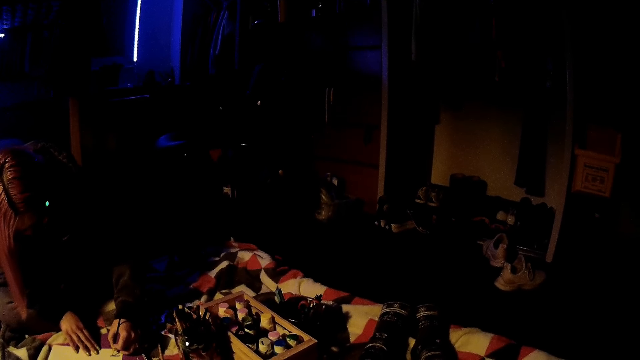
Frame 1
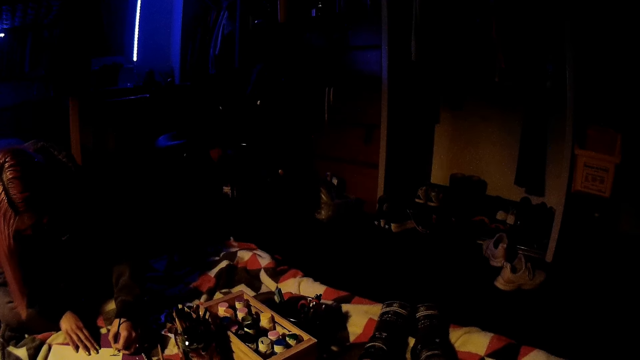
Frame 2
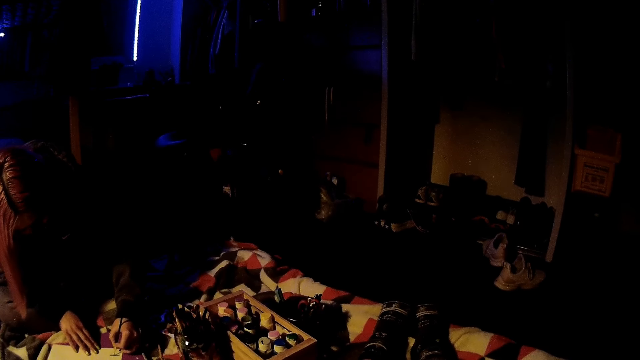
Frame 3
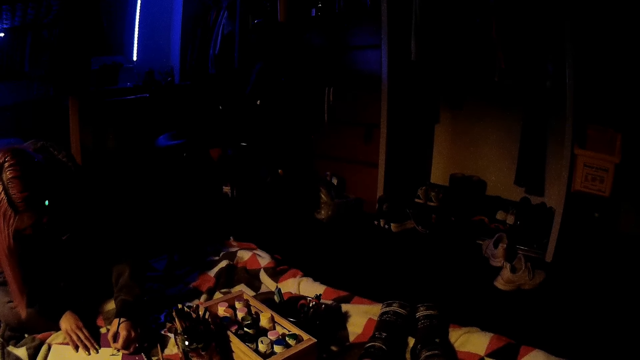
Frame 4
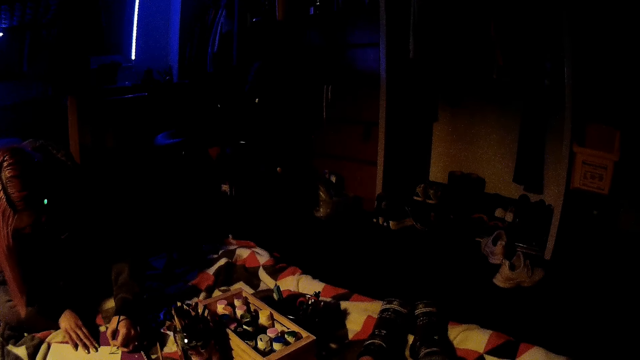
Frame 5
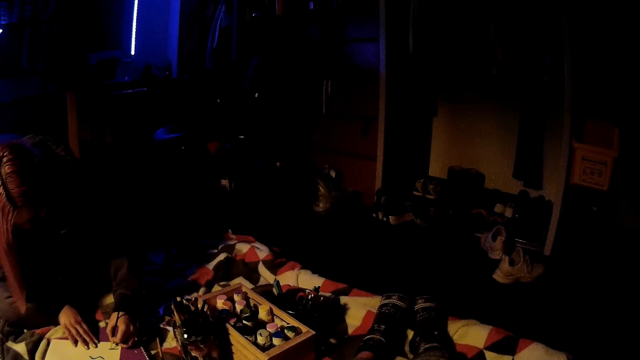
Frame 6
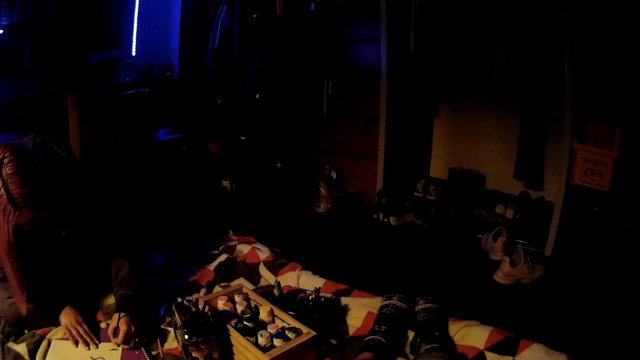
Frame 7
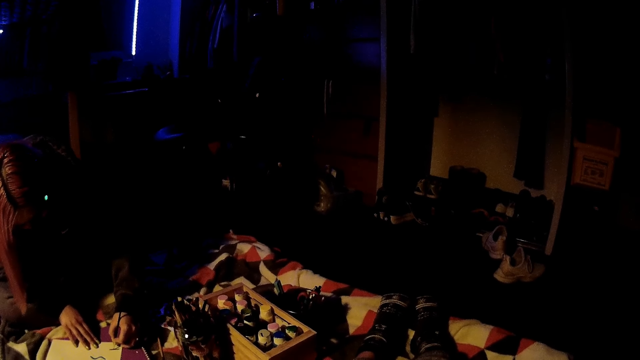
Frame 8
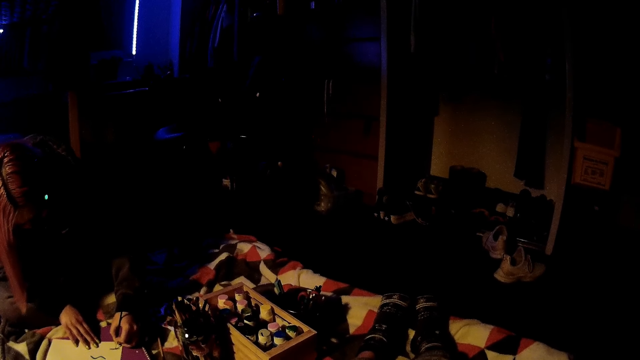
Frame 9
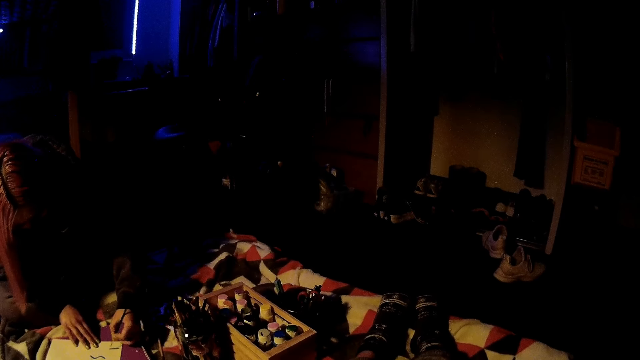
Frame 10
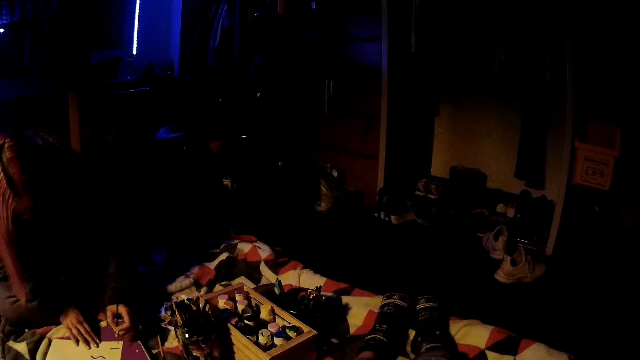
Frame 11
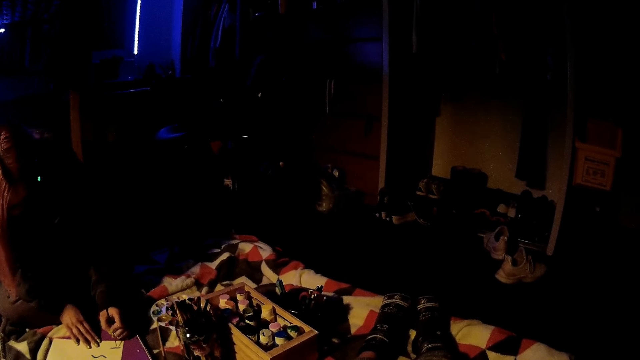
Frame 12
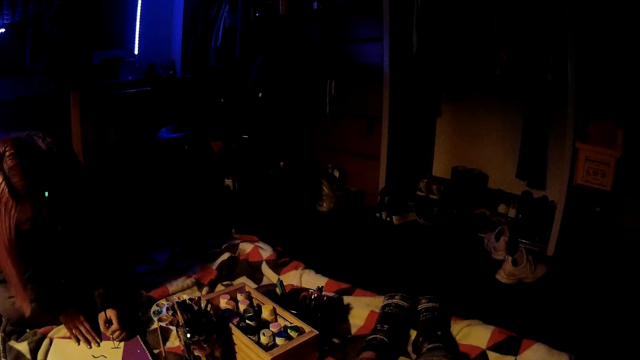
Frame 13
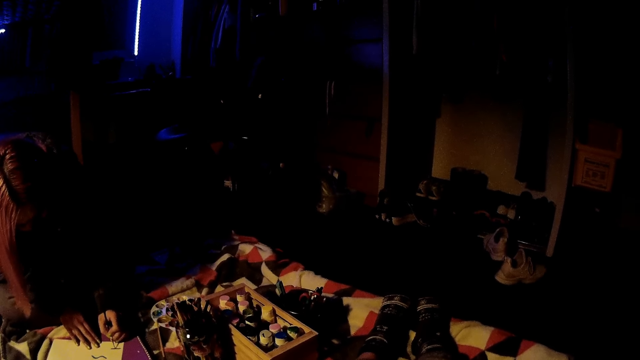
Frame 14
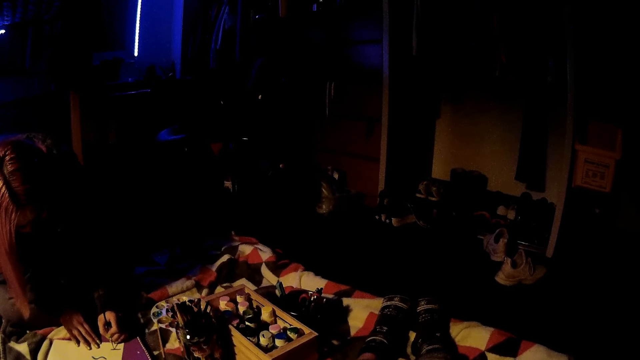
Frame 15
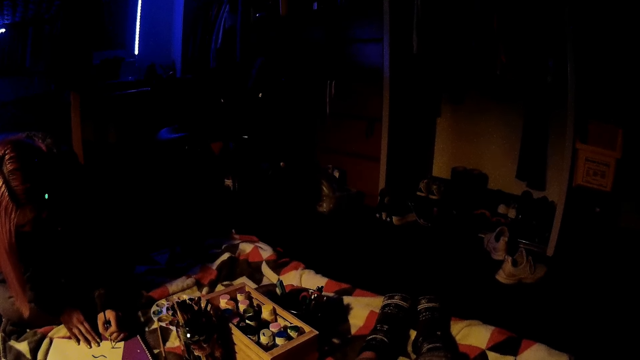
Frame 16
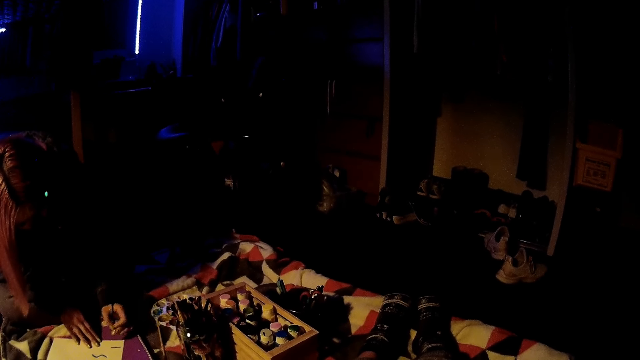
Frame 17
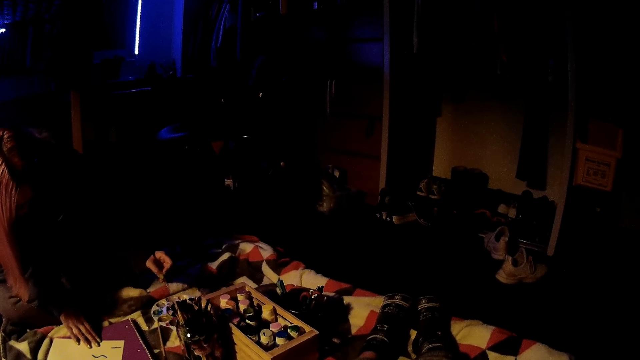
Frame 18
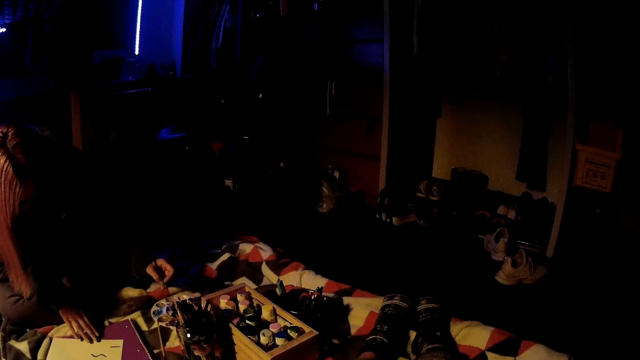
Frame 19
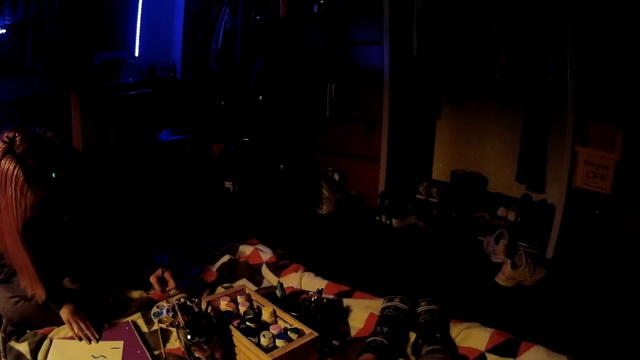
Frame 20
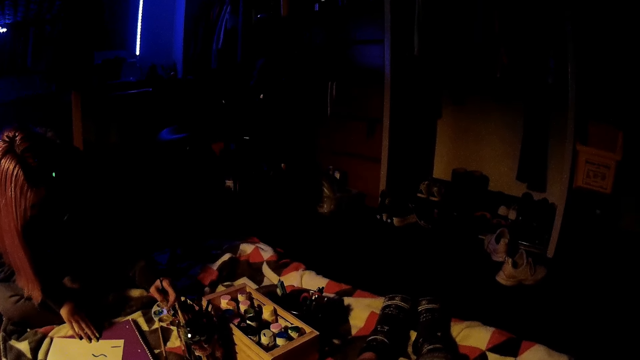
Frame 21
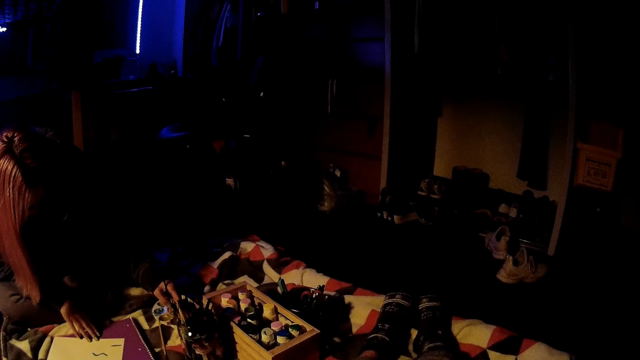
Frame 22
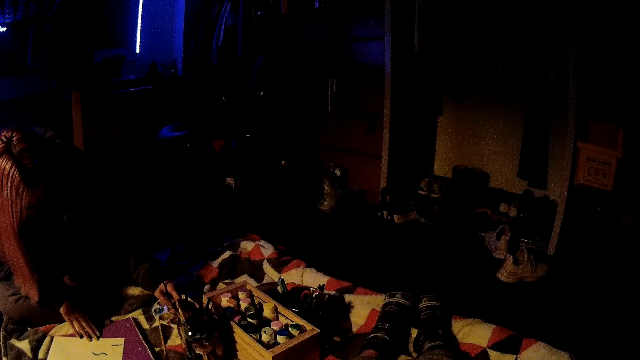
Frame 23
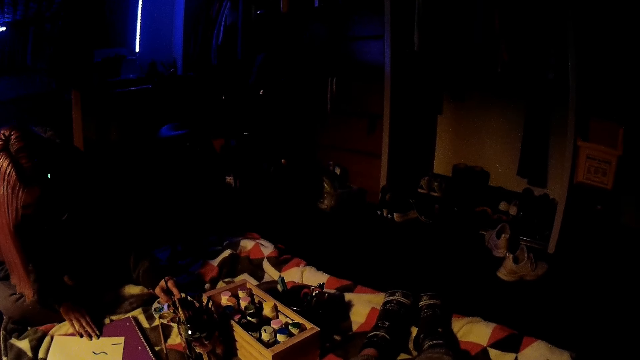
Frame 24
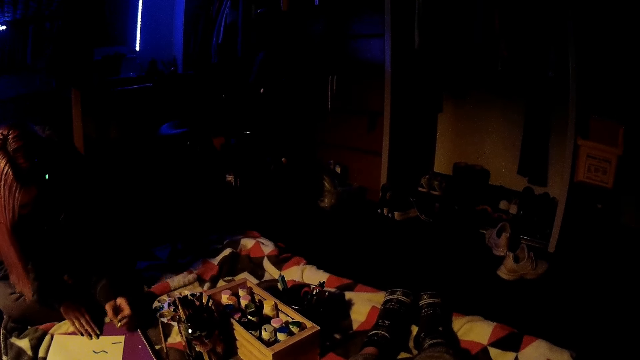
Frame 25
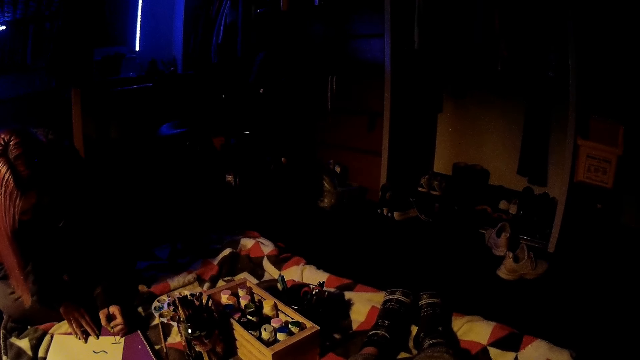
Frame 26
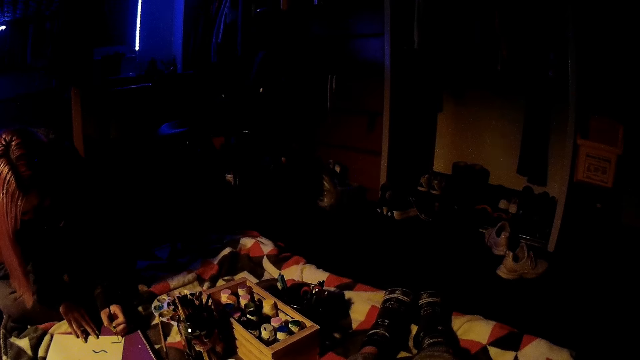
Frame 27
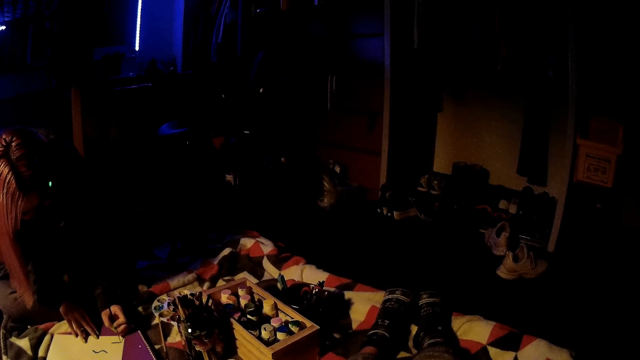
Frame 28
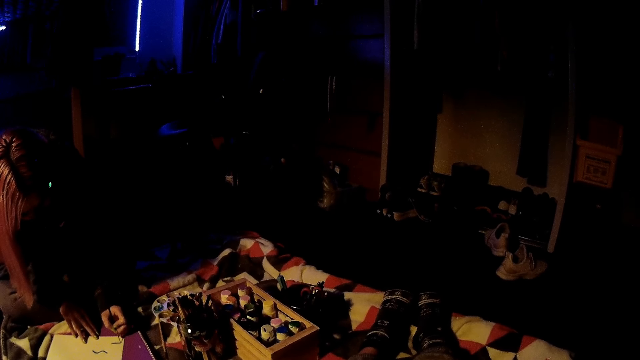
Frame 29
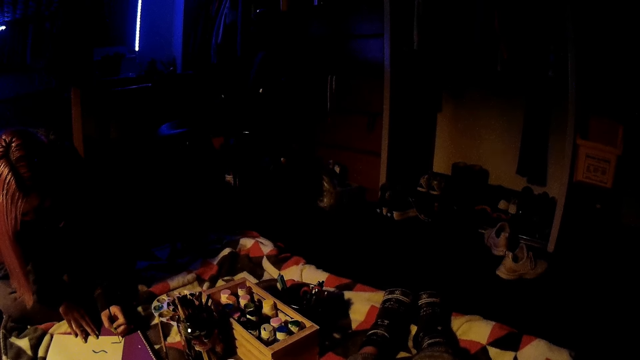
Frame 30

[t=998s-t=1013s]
A woman adjusts her left hand and lifts her left hand. The woman dips the paint brush or drawing pen into the plastic with her right hand. She paints on the paper with the paint brush in her left hand.

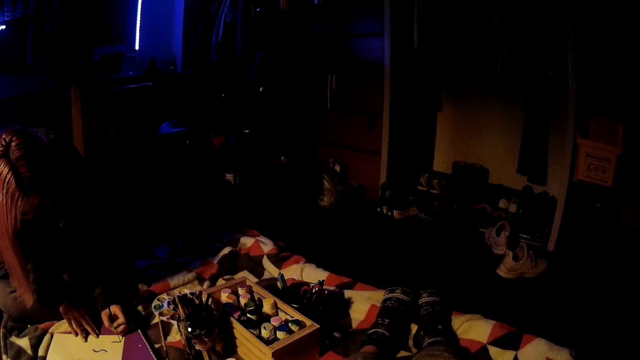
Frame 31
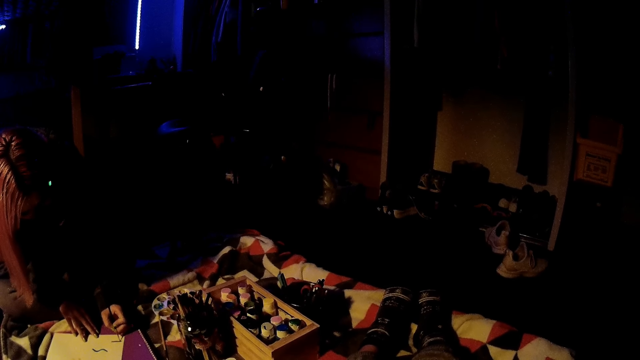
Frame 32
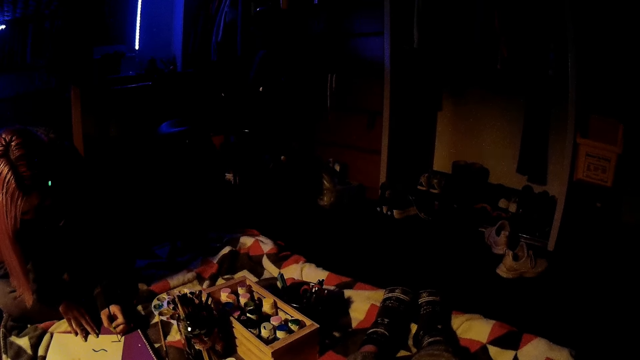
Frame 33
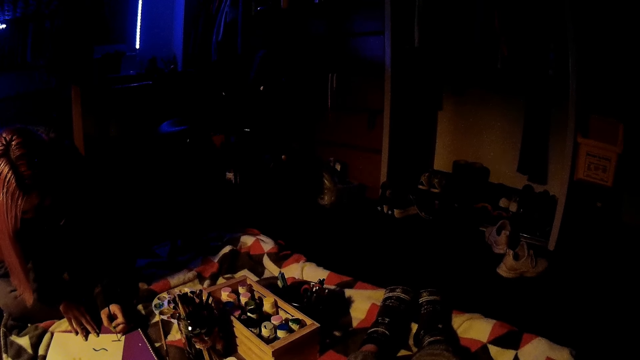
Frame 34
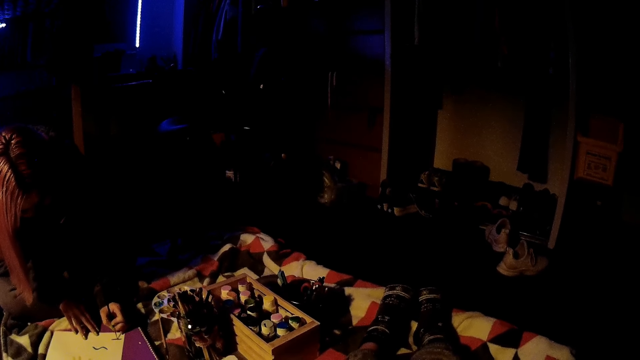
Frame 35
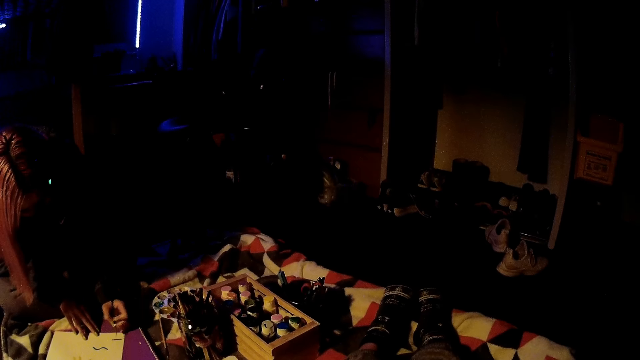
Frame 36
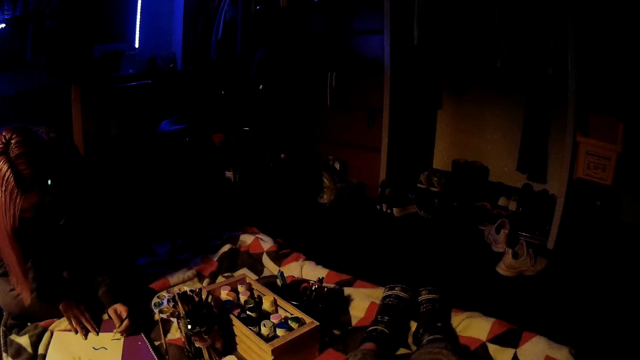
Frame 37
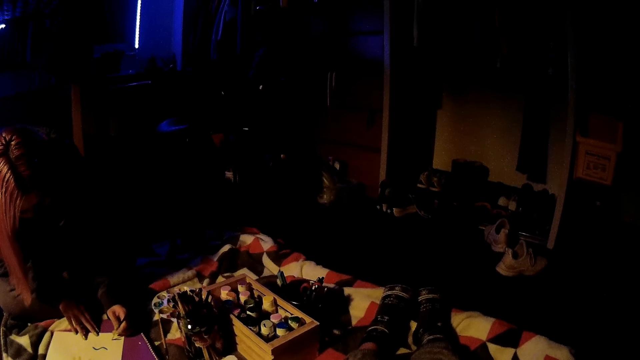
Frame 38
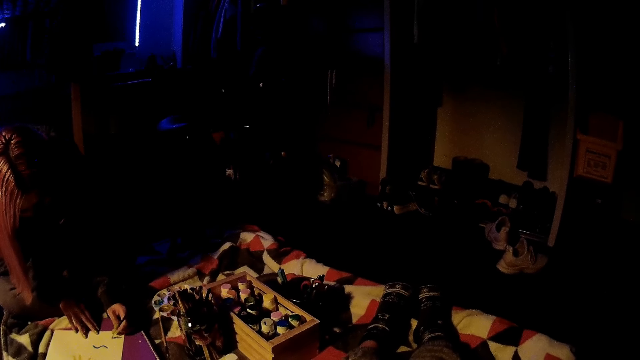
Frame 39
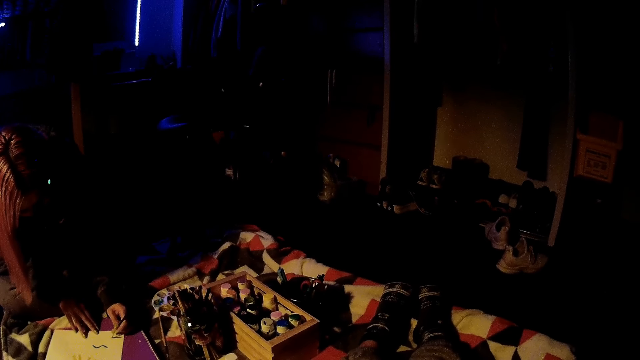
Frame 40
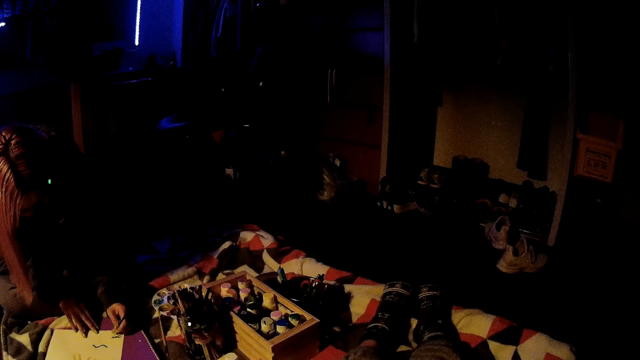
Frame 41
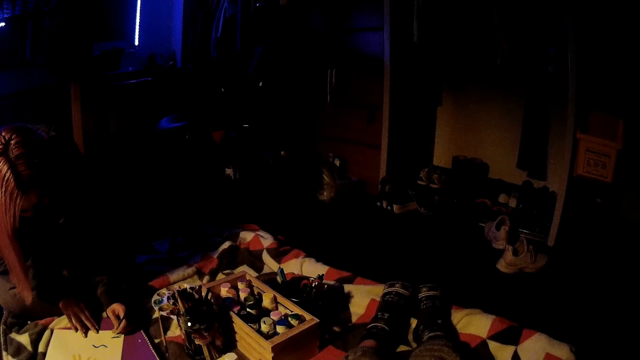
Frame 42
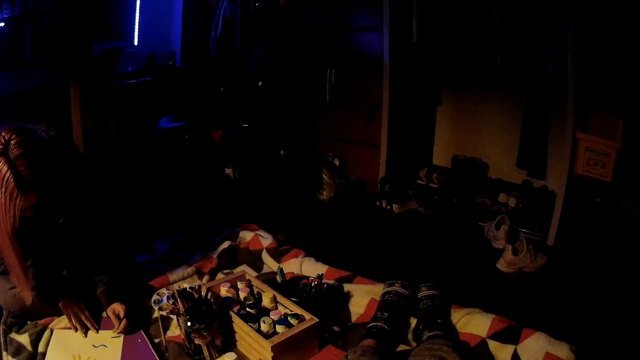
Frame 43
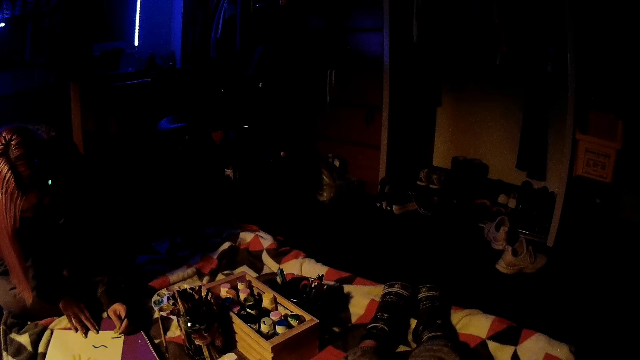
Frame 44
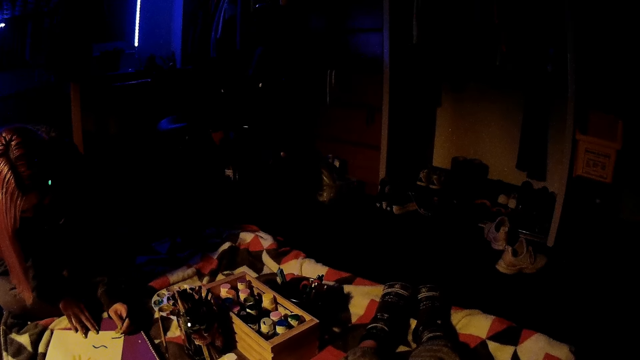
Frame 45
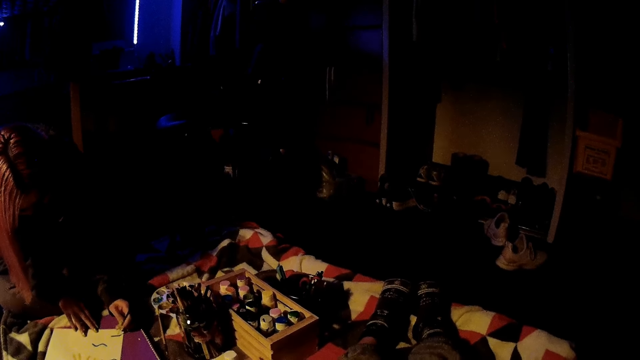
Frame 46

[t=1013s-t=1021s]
A woman draws on the paper and adjusts the drawing pen.
